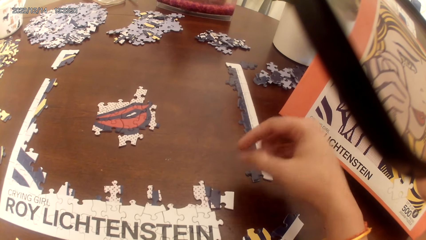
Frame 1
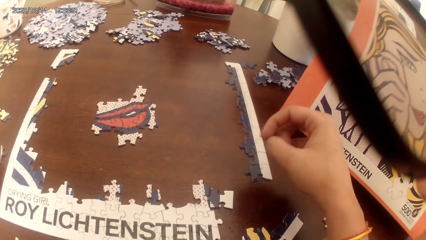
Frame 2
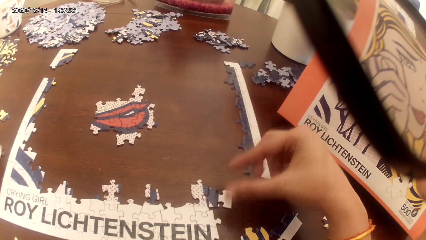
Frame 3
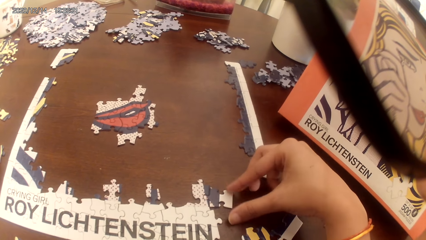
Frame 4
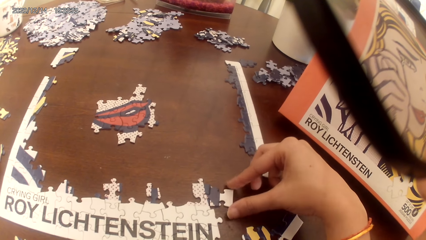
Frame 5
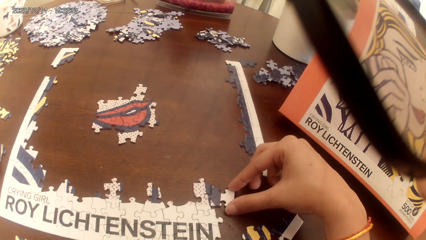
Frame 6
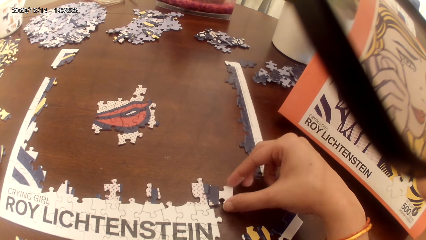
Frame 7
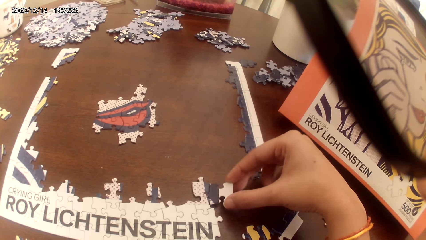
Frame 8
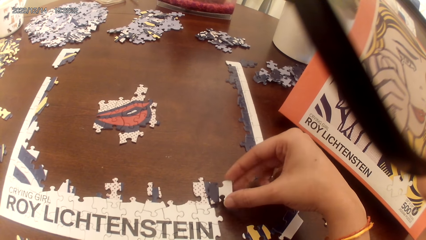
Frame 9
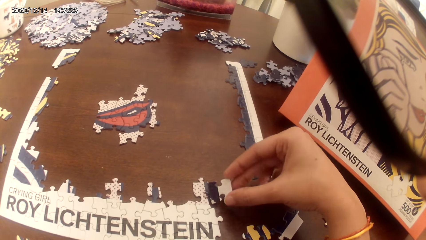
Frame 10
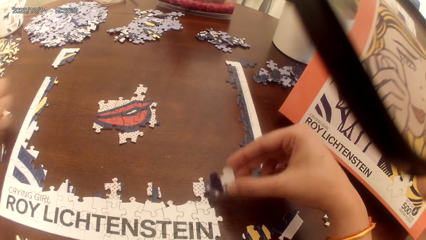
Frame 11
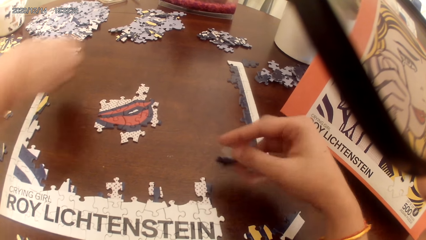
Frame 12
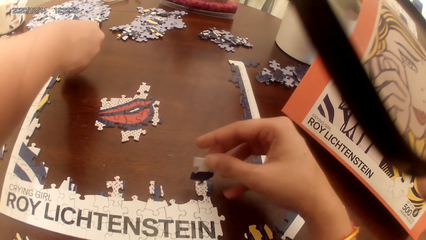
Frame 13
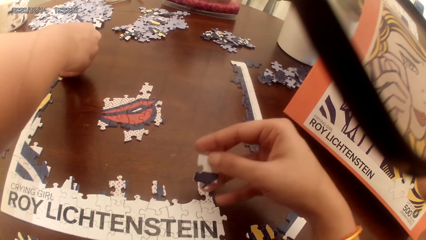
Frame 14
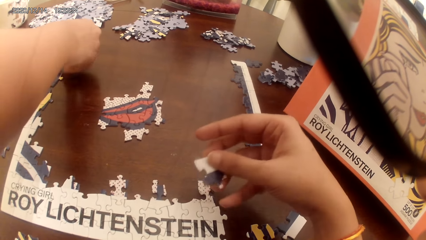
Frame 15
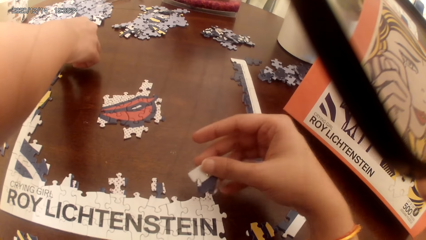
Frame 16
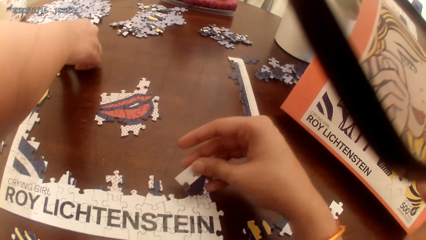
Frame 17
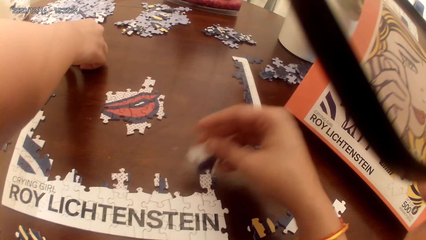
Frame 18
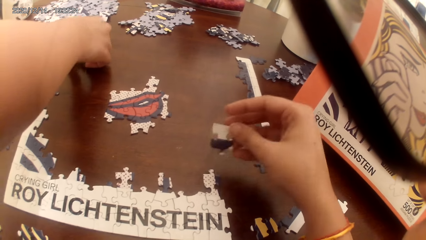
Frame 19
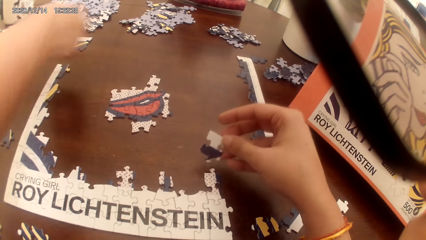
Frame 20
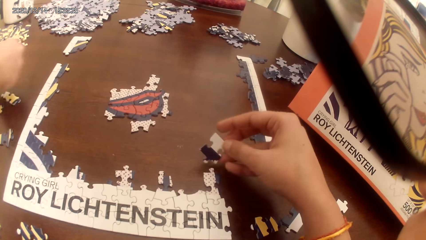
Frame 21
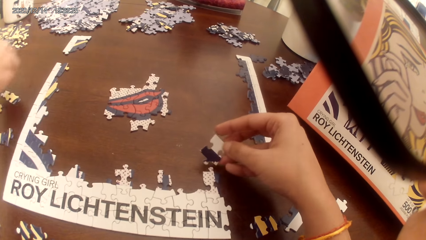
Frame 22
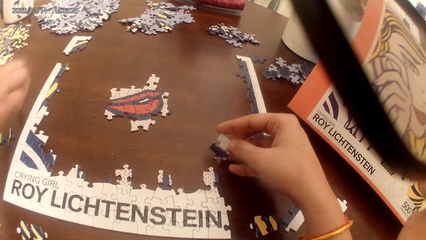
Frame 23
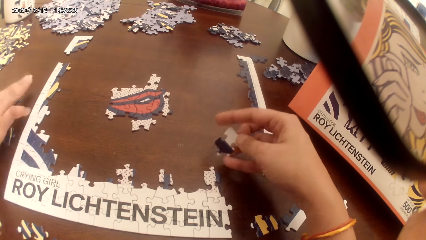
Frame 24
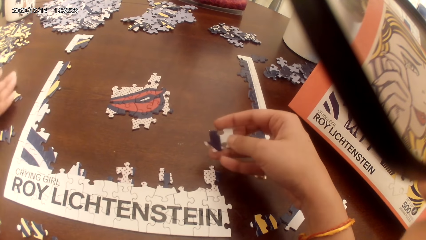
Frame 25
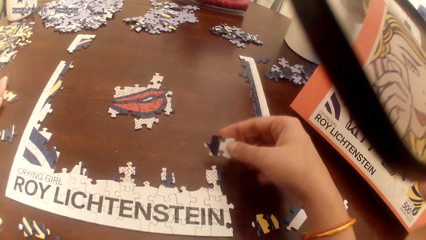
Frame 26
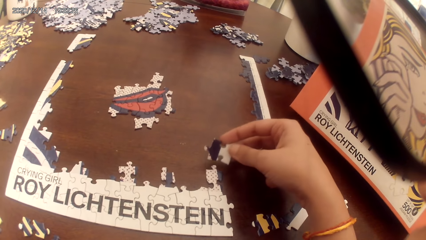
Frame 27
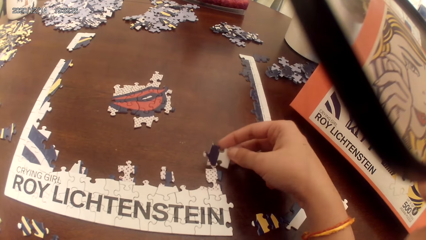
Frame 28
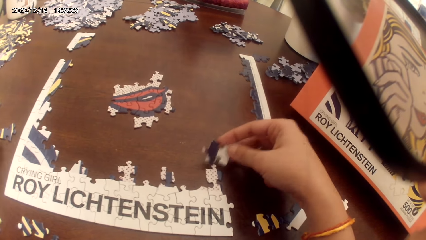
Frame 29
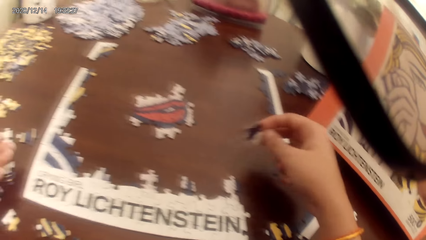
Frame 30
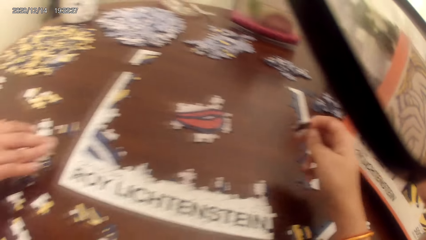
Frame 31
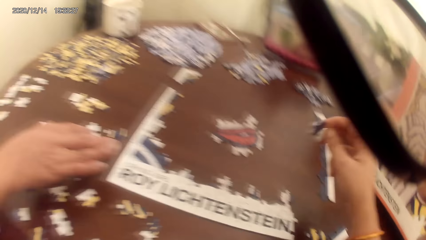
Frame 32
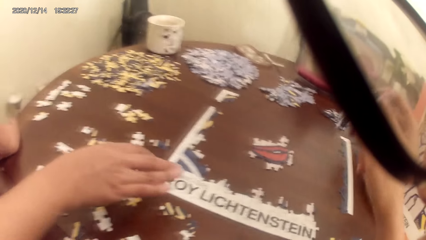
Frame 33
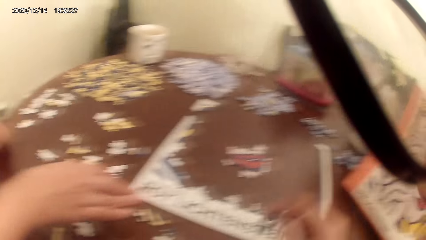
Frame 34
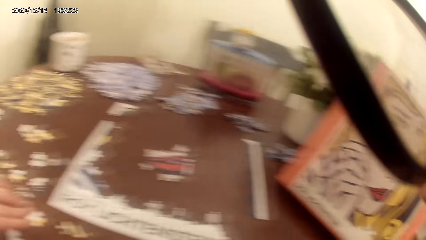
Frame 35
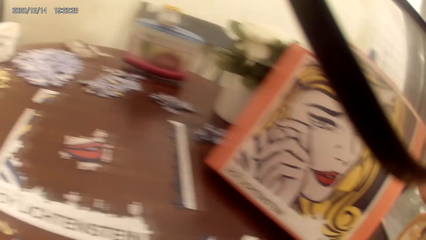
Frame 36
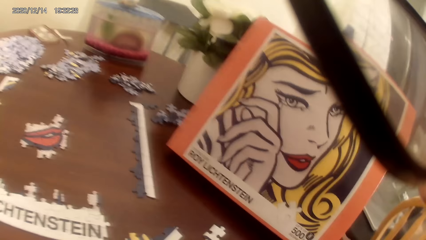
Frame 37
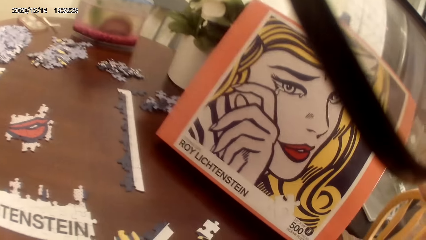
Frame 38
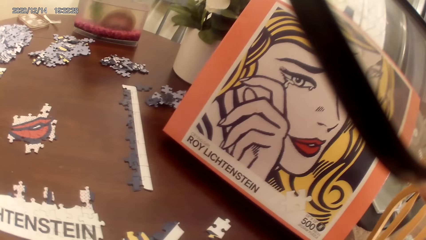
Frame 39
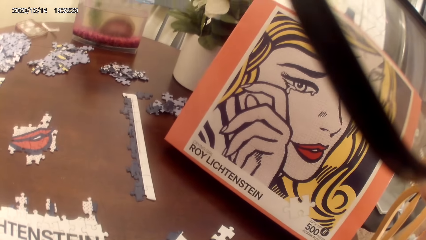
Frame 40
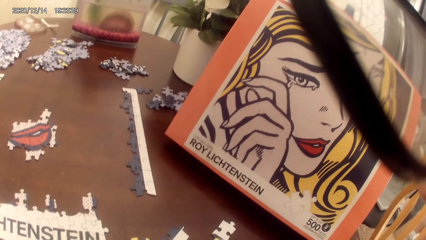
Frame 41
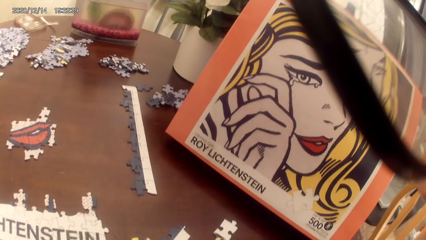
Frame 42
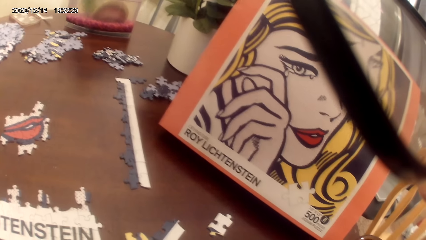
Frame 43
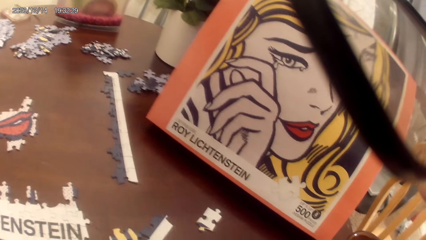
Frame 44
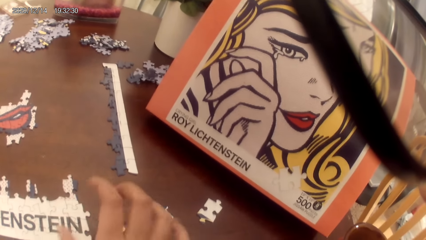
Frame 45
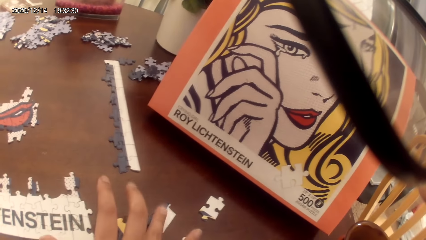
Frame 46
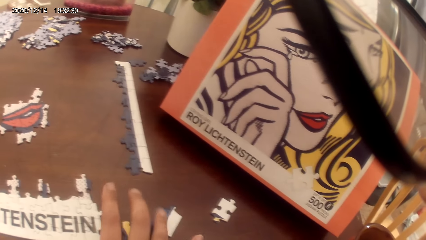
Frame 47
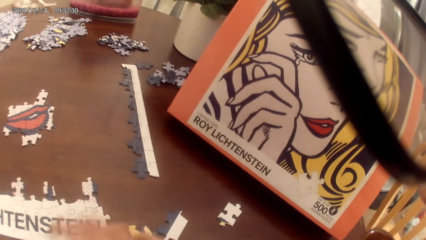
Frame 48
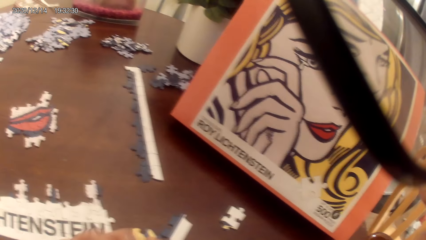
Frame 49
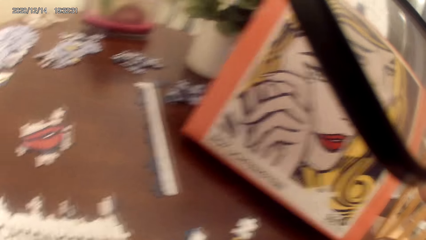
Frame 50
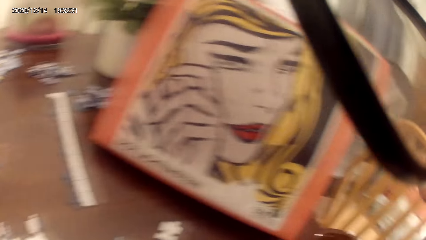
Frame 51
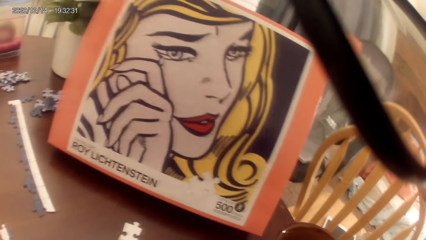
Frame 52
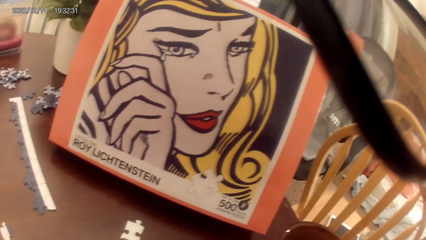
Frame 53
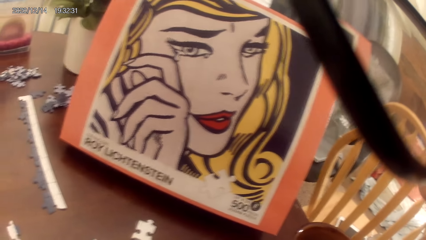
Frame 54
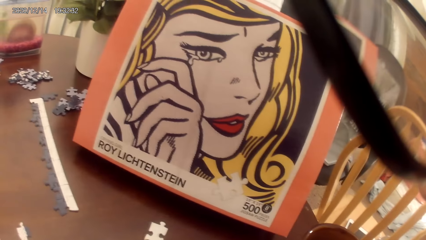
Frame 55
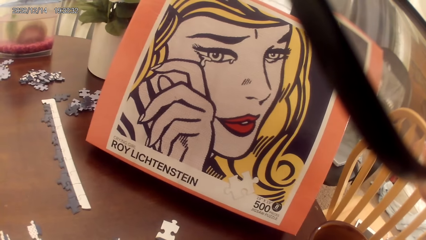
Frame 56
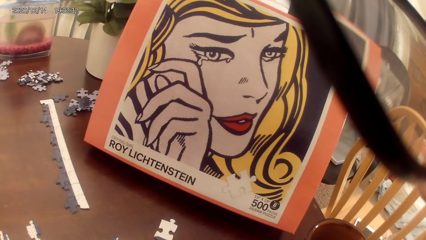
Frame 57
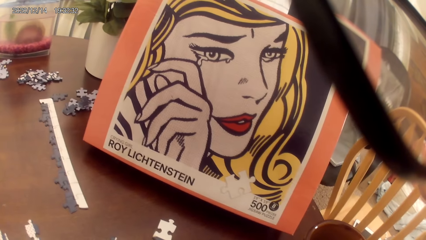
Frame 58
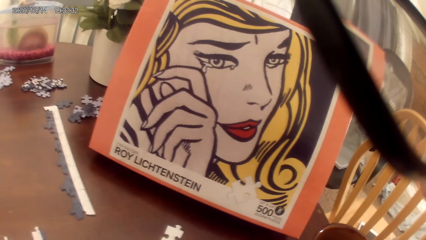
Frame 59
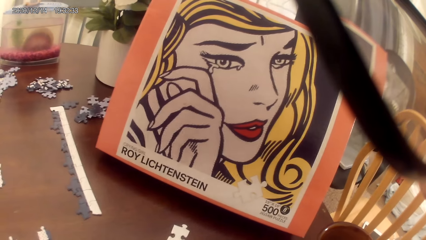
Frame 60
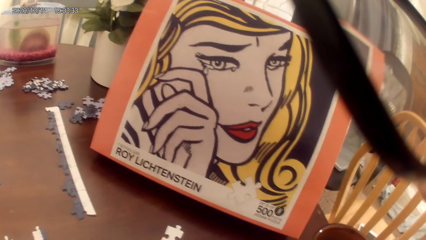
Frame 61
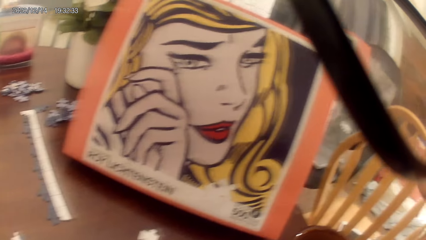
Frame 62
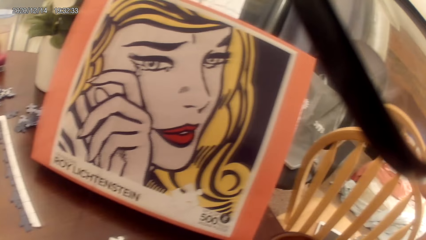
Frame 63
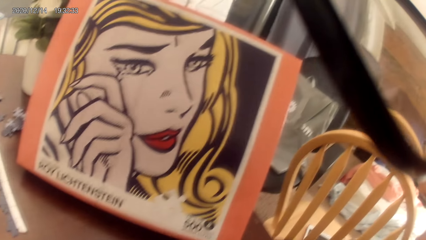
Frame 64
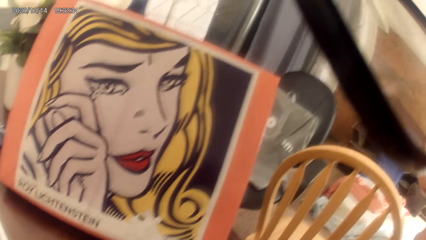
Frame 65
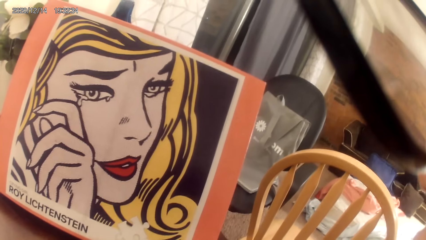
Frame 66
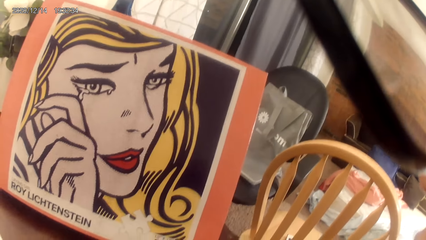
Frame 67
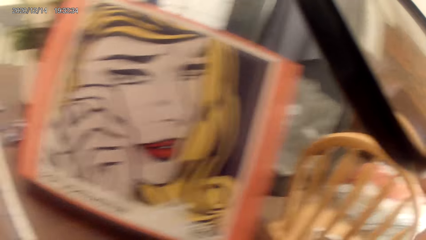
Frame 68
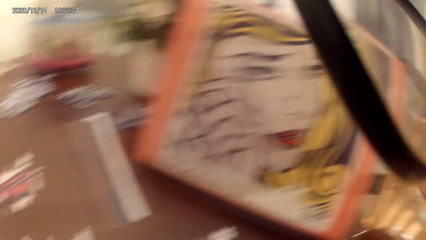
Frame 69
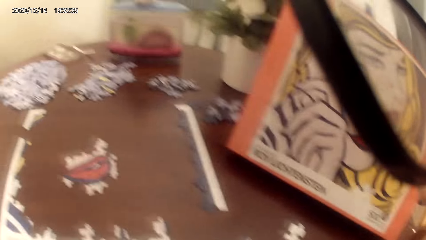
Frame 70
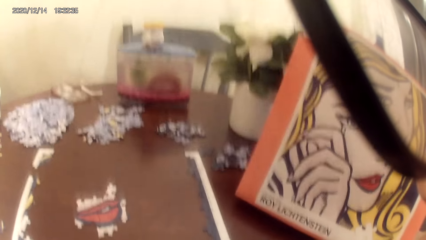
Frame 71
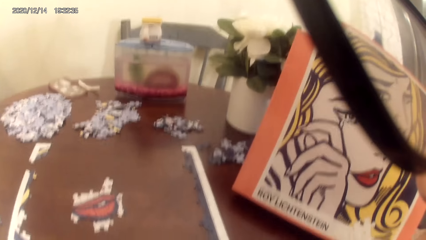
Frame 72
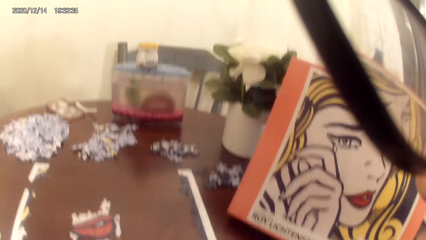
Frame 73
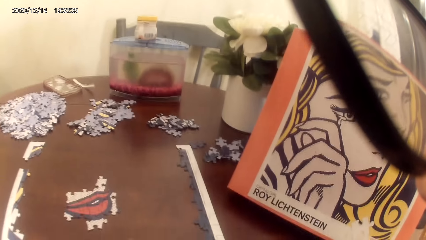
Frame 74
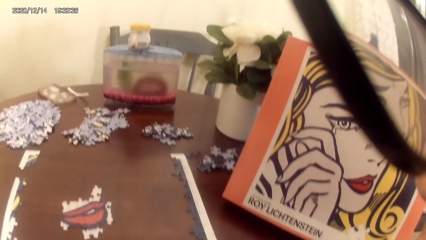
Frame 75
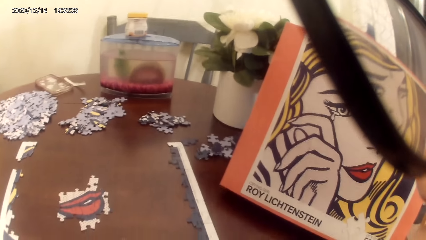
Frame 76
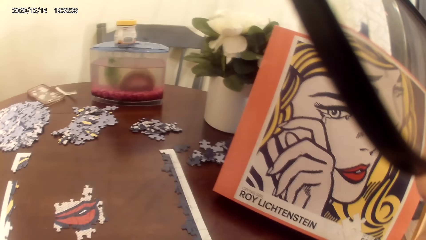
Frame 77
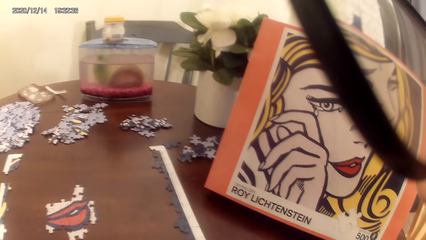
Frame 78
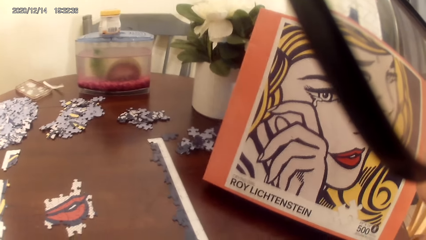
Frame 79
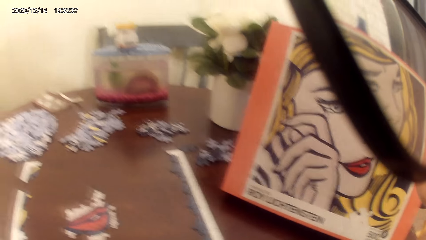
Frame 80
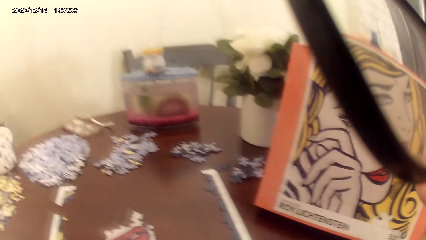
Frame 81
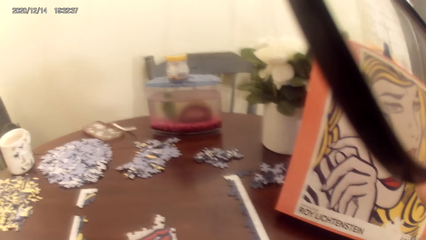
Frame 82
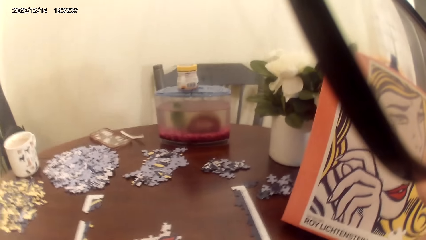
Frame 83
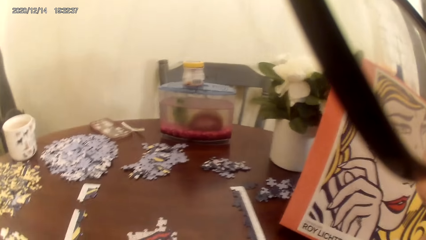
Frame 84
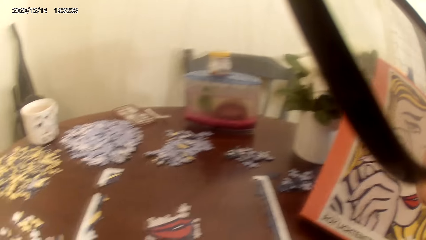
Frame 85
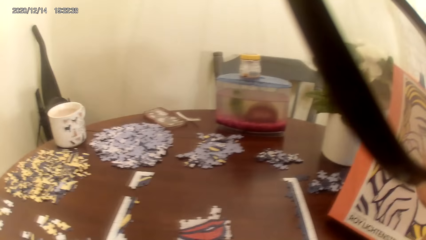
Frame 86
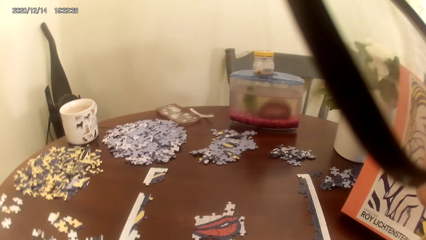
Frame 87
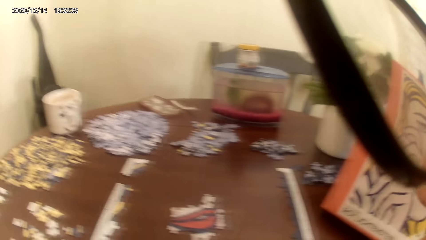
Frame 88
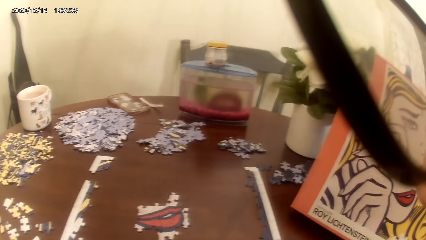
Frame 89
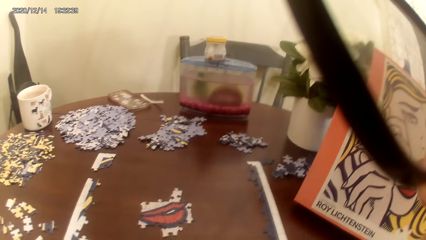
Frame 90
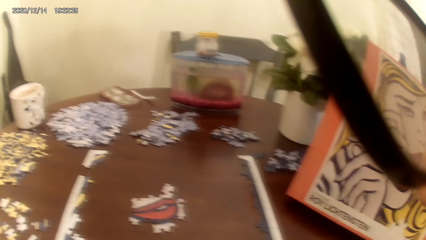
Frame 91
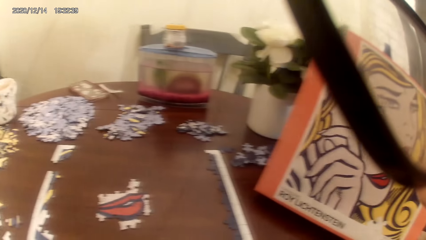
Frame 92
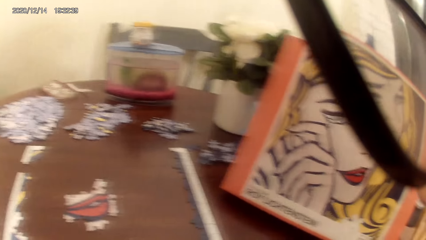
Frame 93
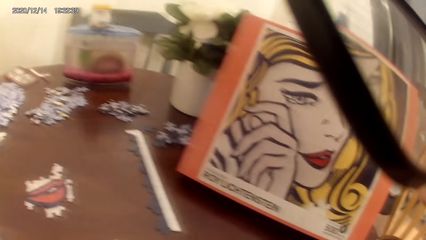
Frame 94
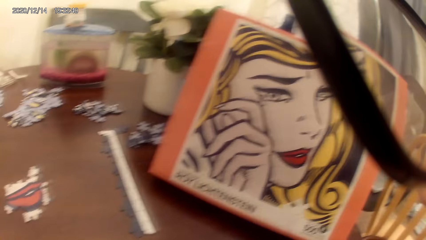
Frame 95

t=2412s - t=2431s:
The camera wearer converses with a woman. They play the puzzle game with the woman. They look around the table. They converse with the woman.
